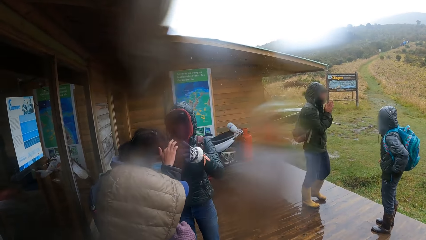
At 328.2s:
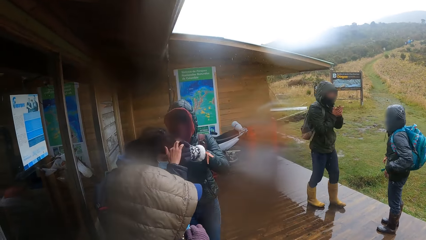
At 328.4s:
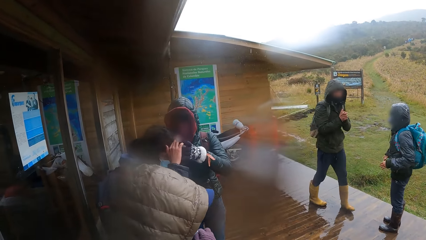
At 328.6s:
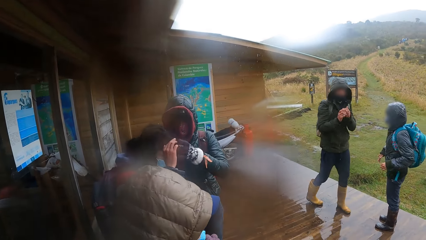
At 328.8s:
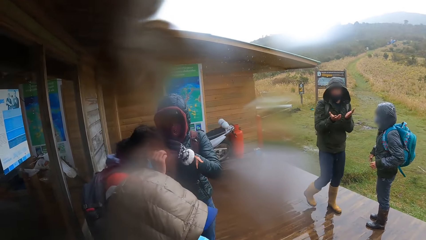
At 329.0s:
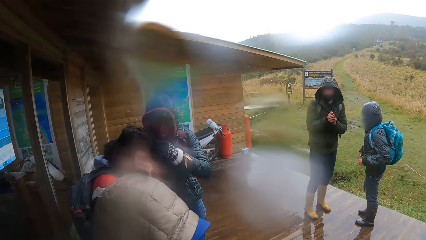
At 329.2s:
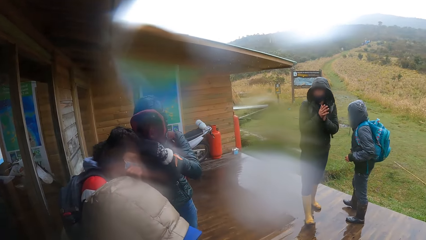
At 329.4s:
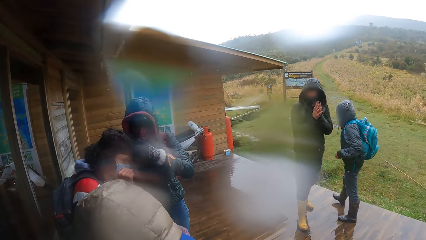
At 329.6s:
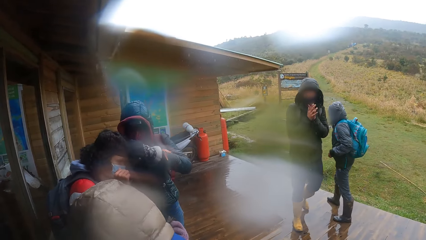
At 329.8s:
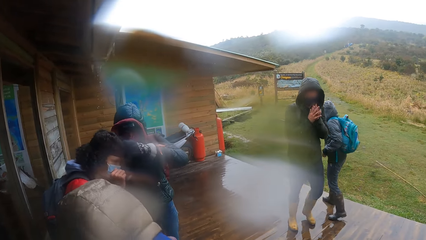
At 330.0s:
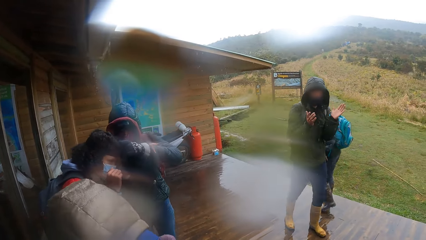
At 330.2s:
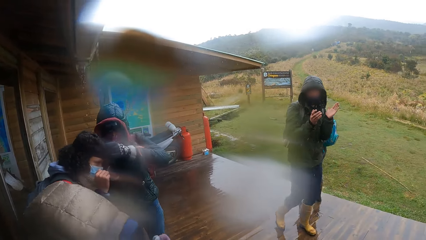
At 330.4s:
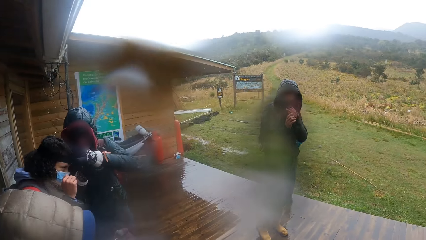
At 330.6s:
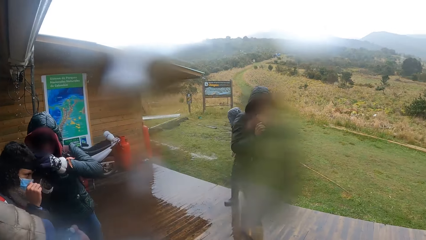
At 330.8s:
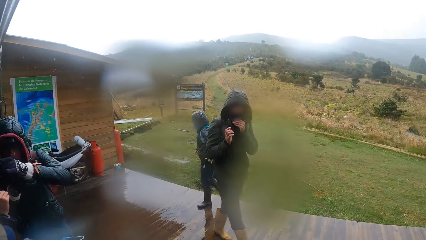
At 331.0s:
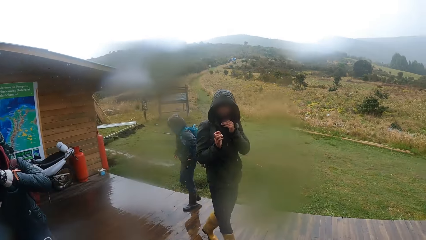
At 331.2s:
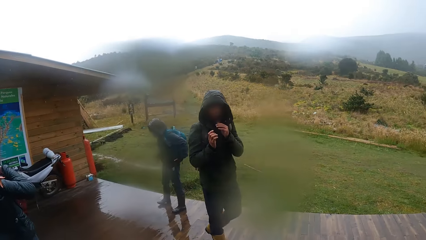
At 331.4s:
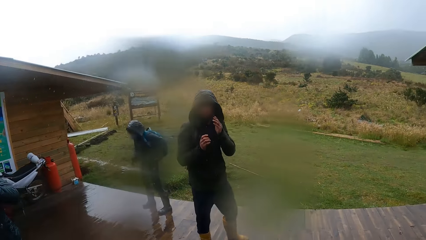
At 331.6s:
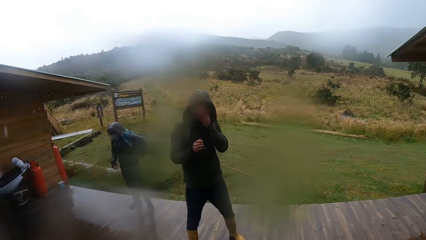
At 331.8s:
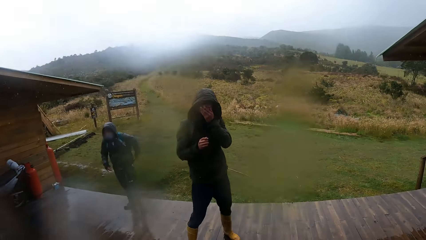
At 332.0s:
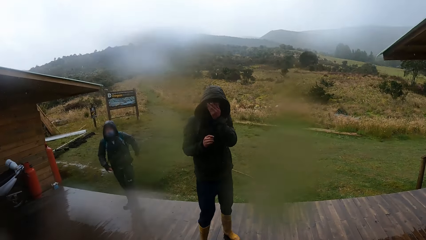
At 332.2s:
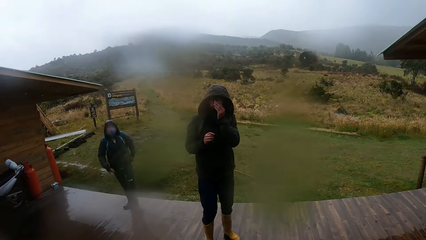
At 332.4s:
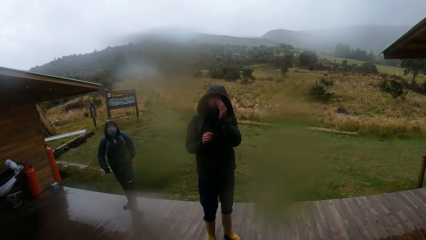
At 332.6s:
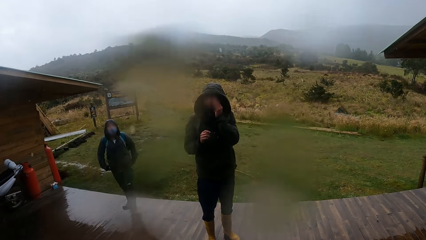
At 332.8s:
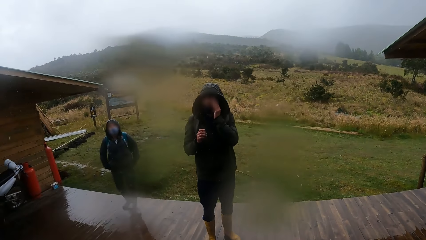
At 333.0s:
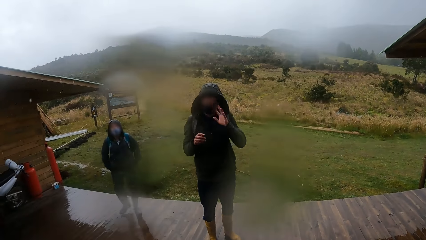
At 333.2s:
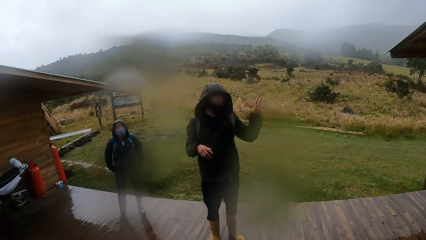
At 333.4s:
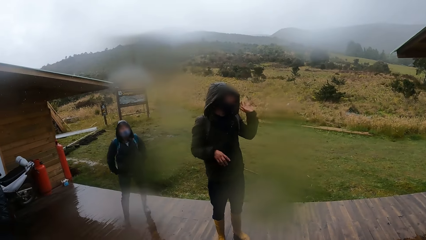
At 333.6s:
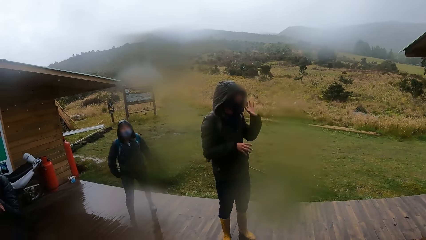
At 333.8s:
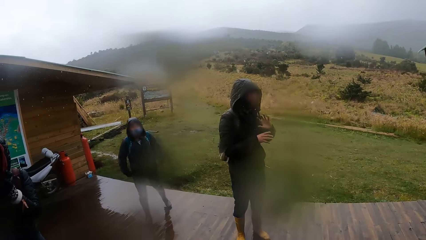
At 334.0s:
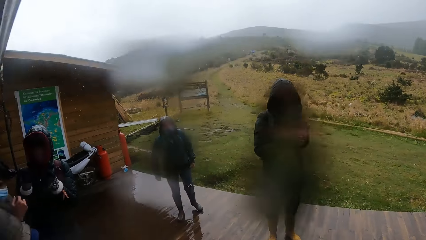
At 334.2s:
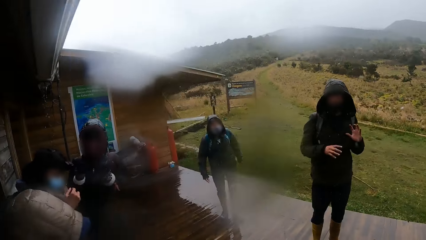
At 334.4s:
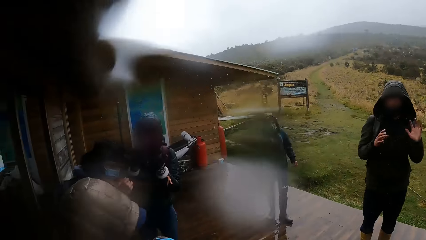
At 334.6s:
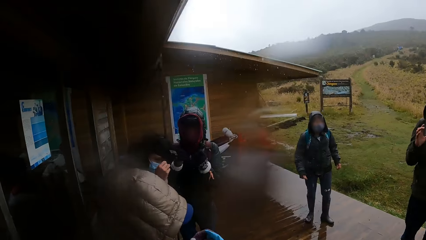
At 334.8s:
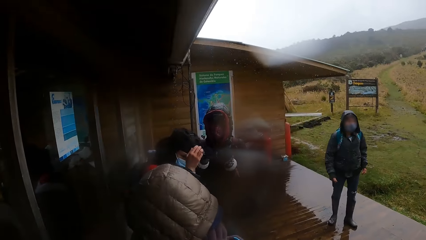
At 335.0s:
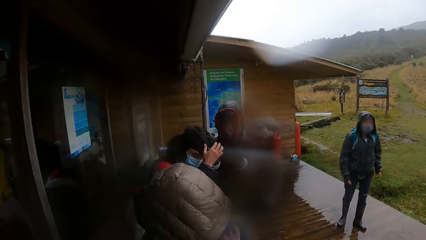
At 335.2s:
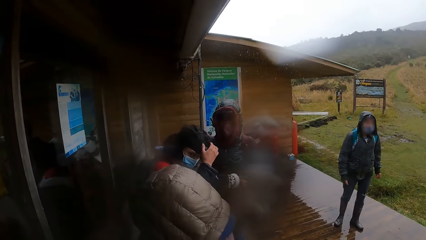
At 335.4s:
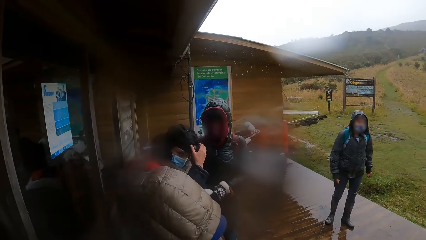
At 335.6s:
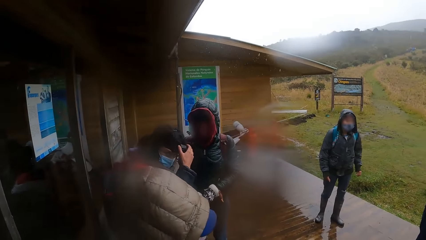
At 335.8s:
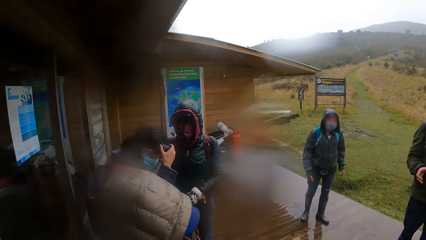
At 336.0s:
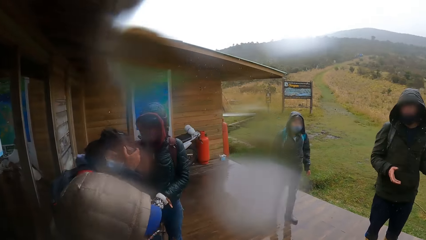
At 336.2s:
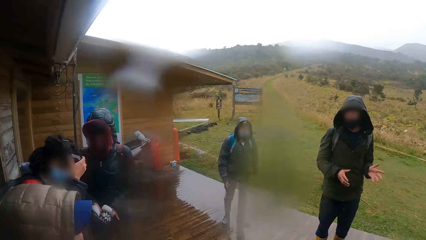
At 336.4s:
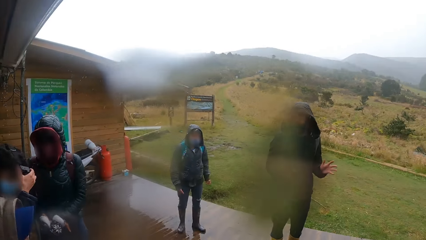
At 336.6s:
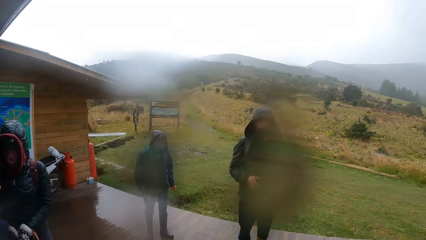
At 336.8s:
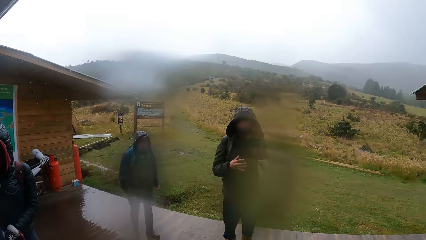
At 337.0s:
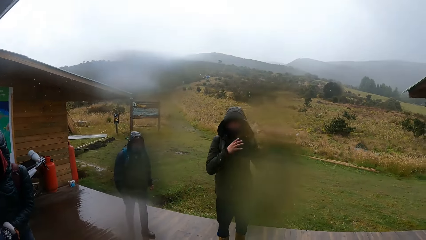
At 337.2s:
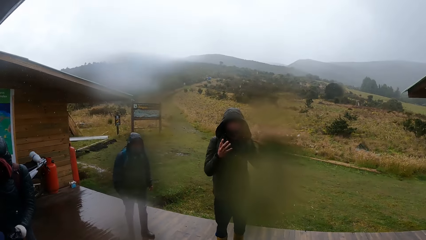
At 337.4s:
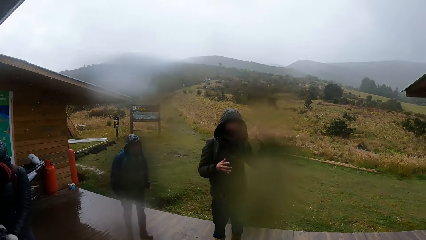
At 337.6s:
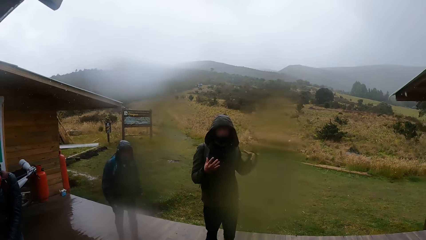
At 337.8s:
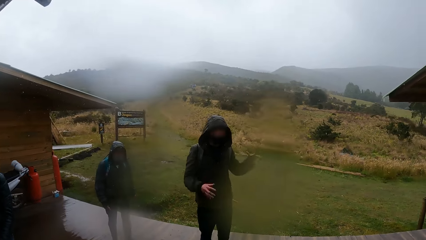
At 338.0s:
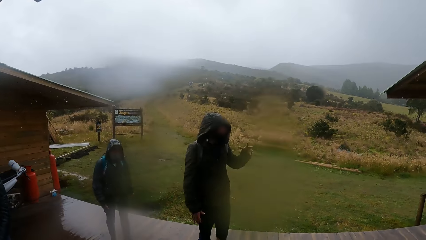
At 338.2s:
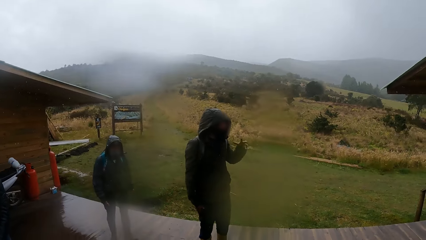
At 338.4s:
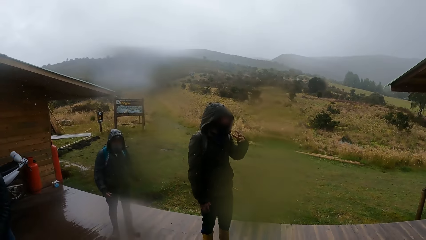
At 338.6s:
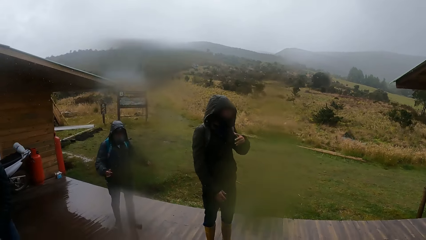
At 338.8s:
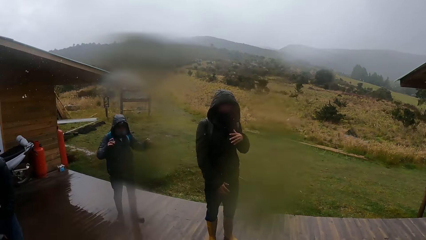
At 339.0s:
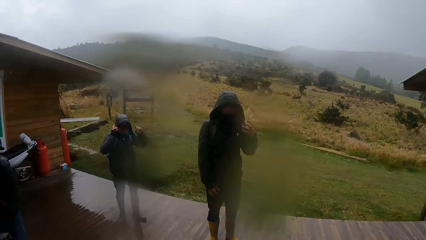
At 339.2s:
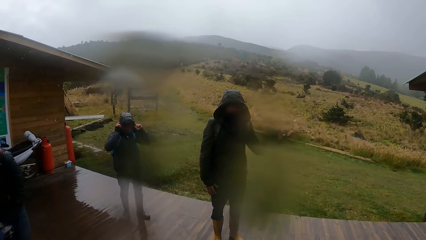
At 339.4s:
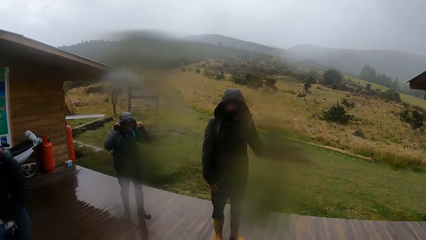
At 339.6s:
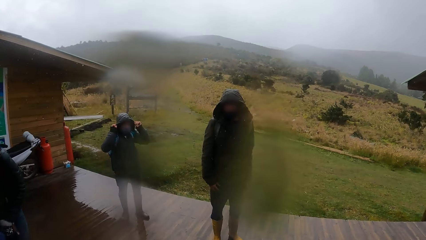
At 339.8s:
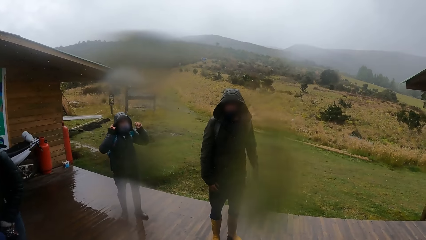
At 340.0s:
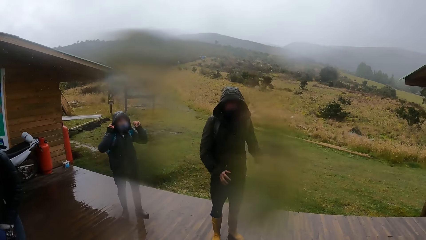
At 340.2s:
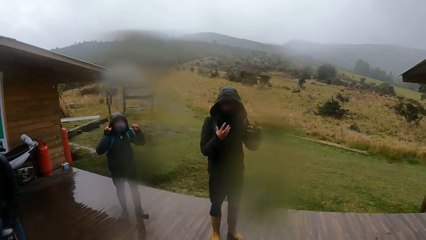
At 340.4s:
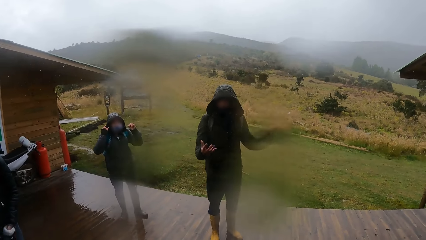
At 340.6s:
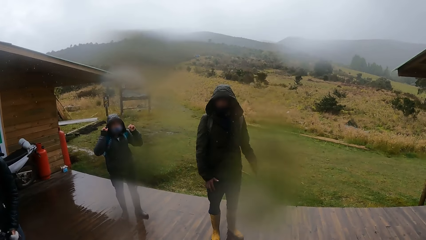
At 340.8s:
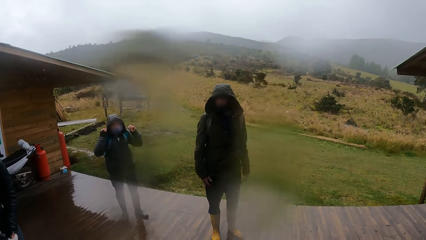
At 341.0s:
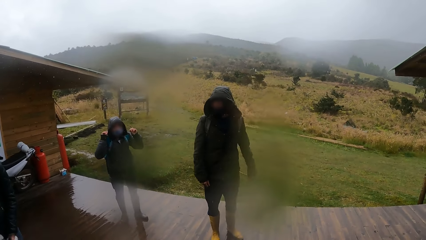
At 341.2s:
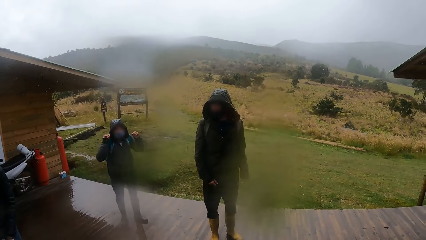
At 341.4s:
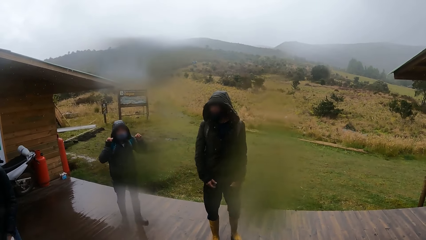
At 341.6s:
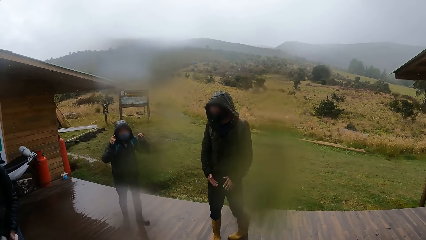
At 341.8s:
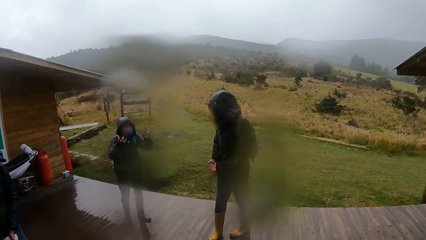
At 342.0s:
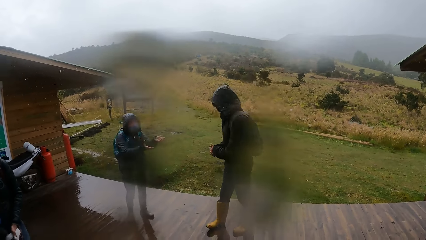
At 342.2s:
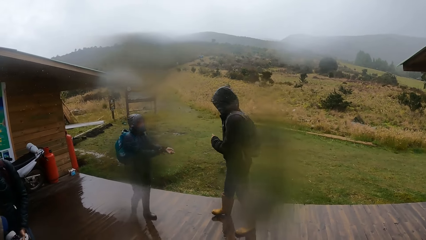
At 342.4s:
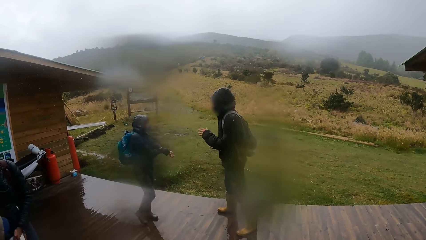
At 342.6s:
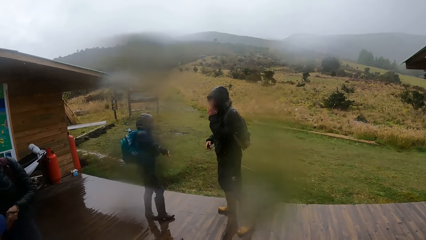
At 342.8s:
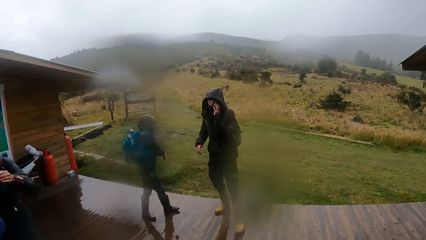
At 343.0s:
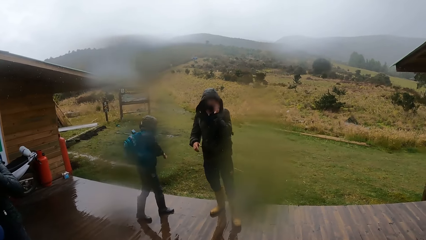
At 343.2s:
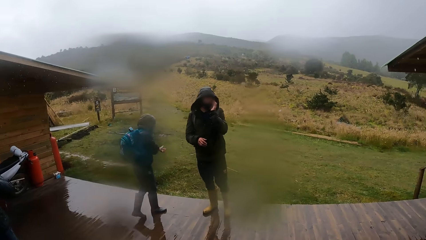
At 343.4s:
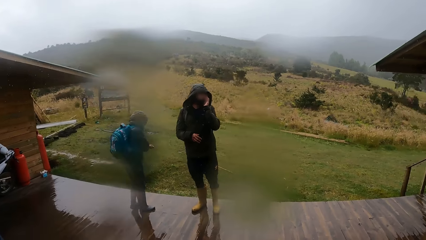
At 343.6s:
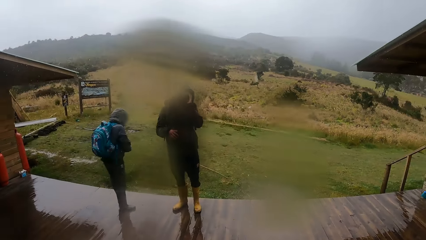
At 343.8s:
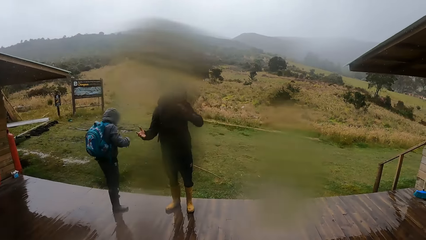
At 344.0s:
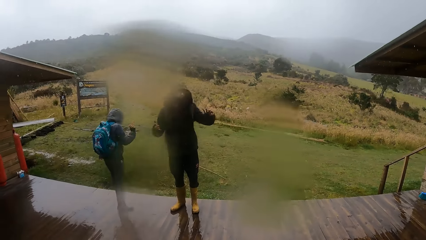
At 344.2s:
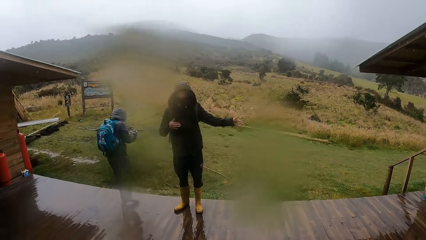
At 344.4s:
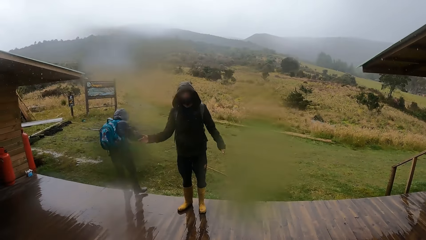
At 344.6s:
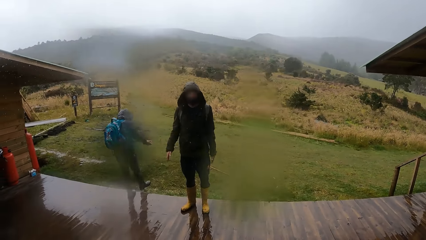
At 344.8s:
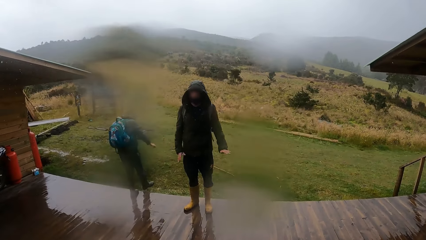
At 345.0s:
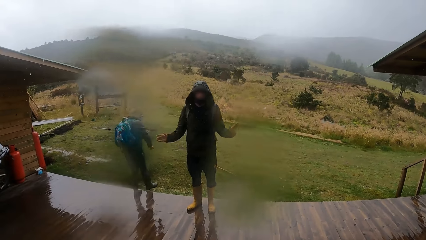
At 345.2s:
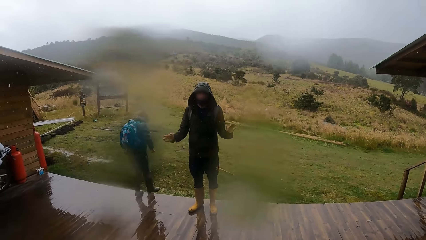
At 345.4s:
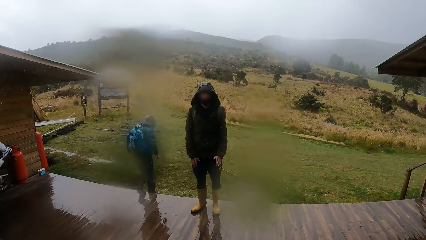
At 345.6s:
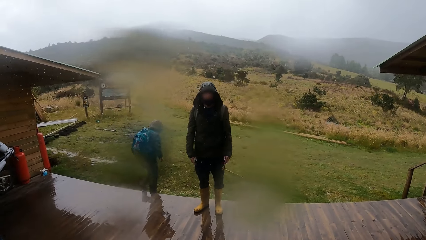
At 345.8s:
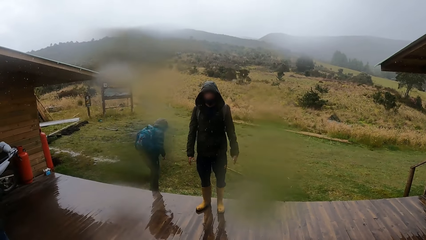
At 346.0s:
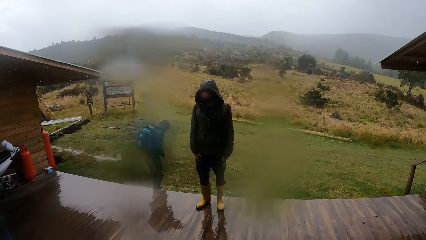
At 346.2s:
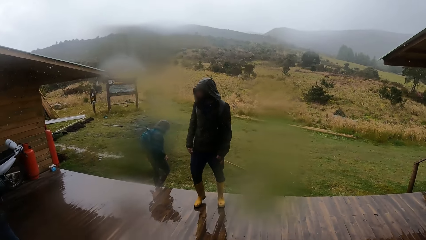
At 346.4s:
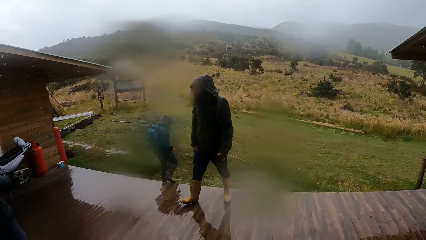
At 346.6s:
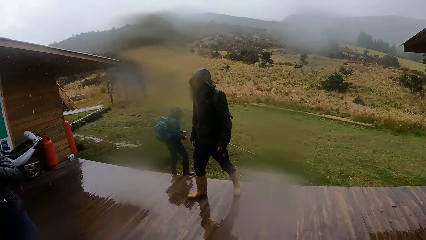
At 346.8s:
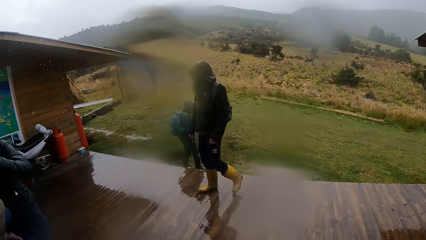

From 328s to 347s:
The camera wearer looks around. A man converses with the camera wearer. Another man moves the hands. A third man steps forward. The first man touches his face with his left hand. The first man converses with the camera wearer. The second man steps forward.
